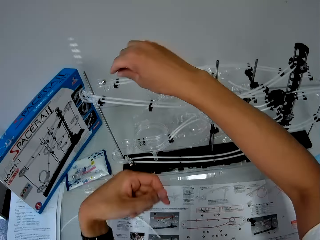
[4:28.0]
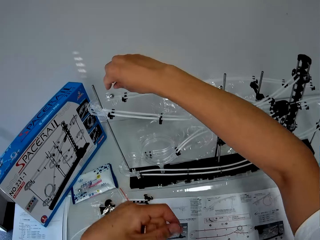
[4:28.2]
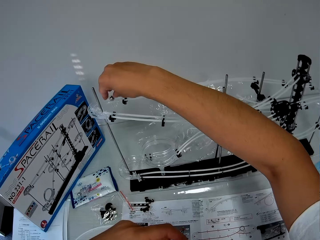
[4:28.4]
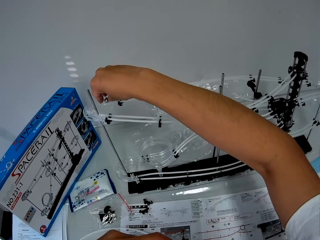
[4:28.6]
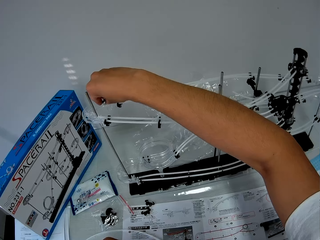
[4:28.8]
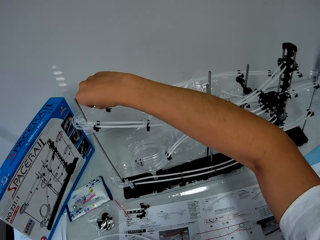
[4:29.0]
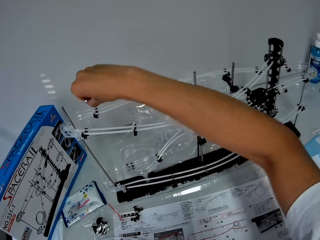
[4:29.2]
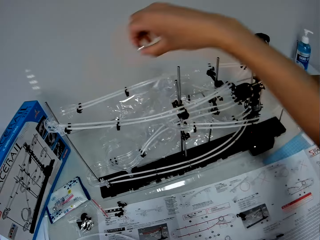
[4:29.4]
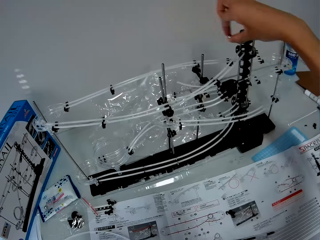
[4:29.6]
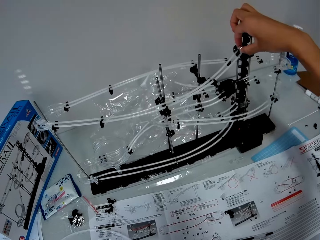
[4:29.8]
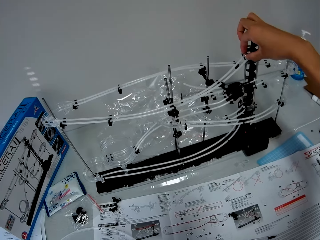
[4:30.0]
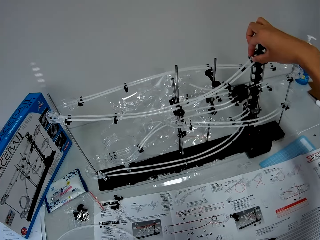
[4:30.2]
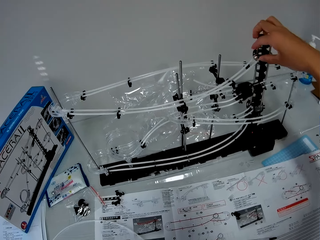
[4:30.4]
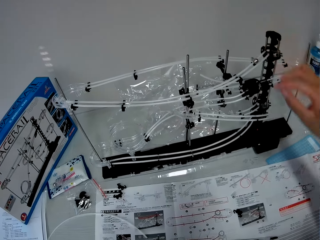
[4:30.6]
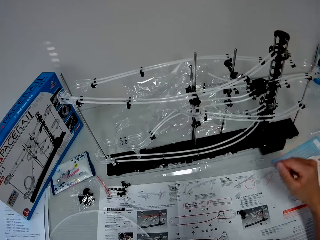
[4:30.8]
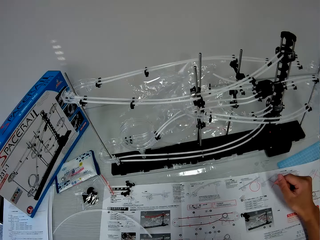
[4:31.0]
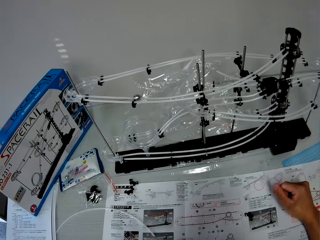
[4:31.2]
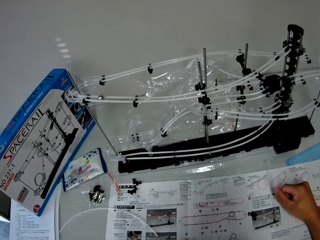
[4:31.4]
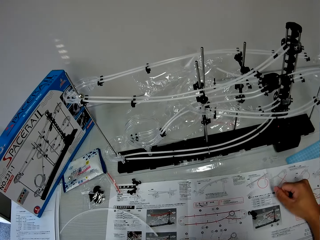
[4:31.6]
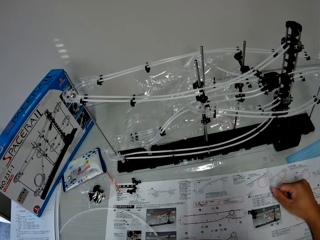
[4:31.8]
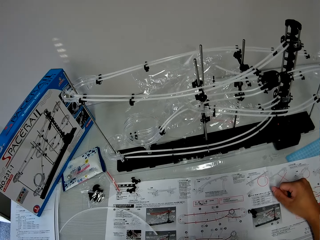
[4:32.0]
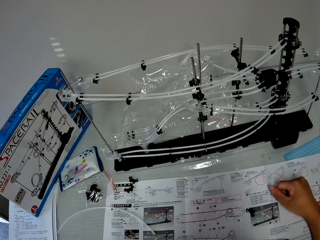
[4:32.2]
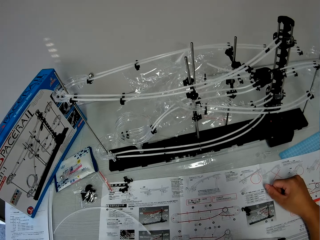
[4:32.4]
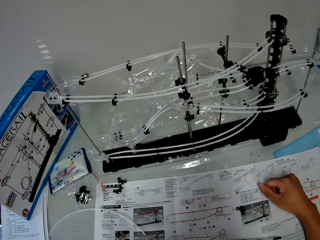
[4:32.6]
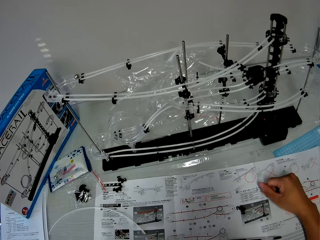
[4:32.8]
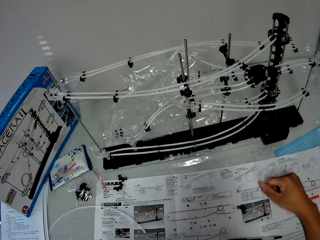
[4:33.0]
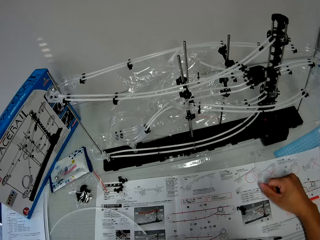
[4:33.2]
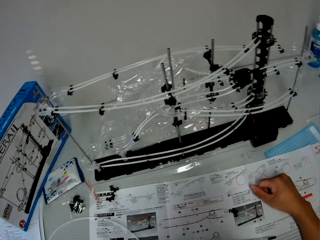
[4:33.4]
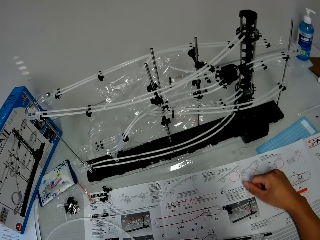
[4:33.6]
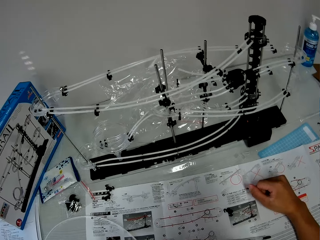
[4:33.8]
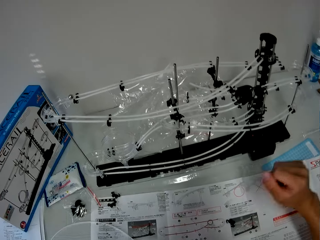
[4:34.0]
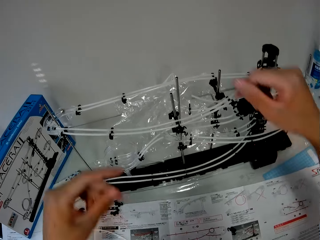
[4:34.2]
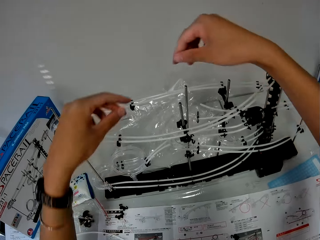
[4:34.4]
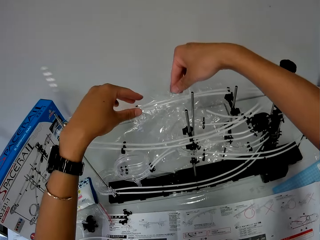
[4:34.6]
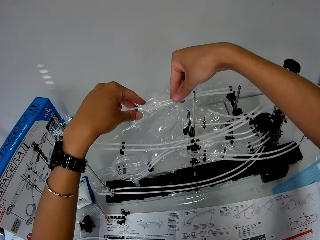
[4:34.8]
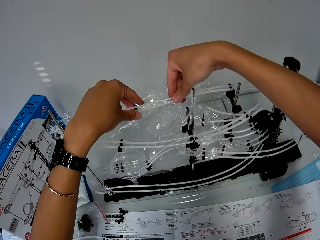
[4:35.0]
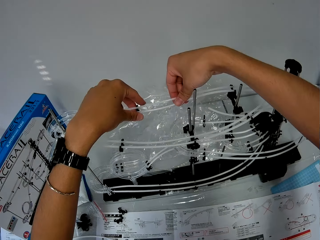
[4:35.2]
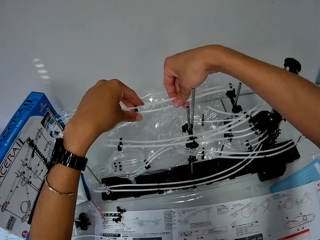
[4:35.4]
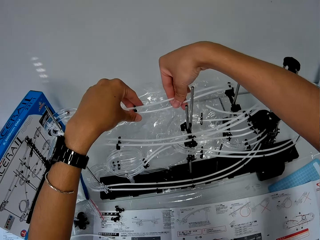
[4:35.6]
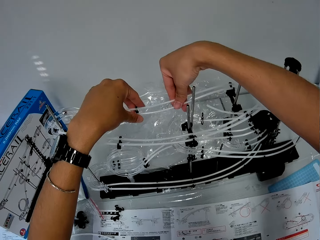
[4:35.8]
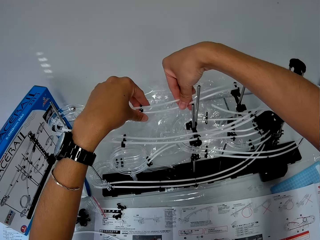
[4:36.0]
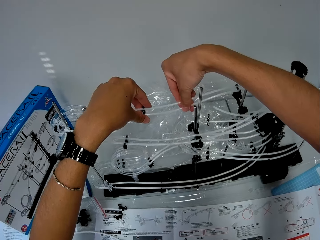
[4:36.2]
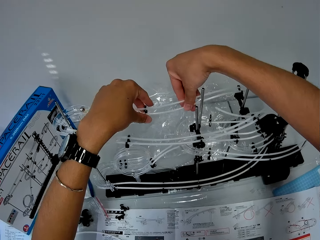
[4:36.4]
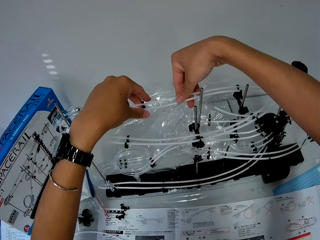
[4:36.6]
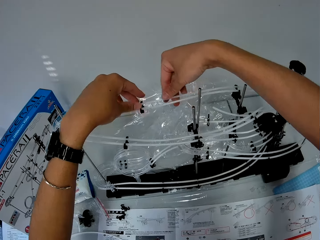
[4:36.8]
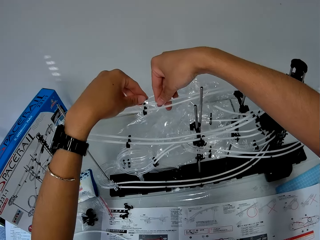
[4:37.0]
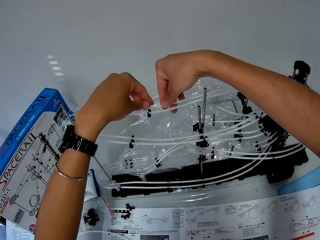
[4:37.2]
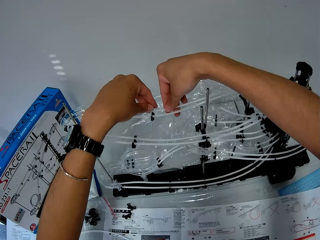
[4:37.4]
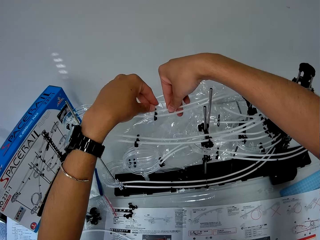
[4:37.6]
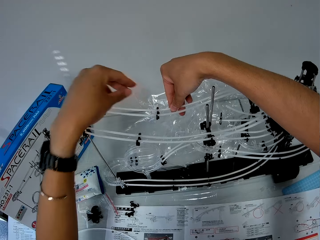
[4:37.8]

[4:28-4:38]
The camera wearer removes a hand from the space rail. They move the marble. They pick up the ball. They drop the ball on the rail. They put a hand on the table. They adjust the space rail with both hands.

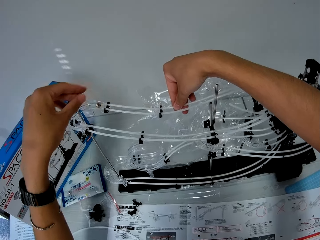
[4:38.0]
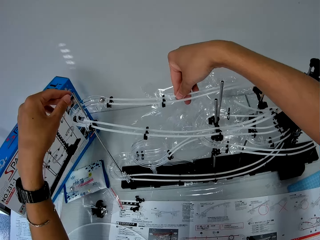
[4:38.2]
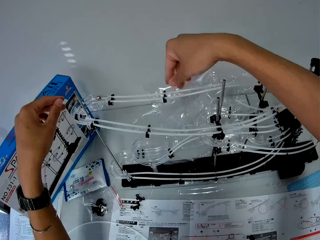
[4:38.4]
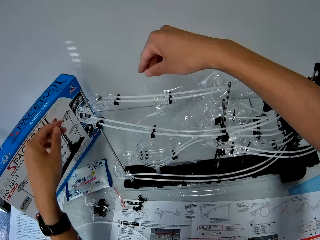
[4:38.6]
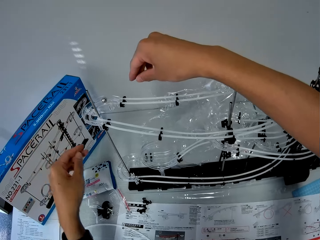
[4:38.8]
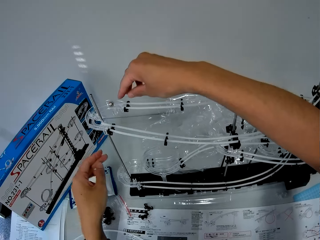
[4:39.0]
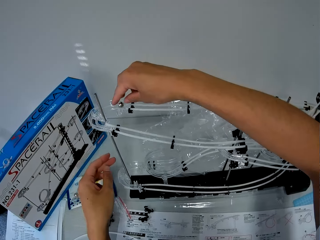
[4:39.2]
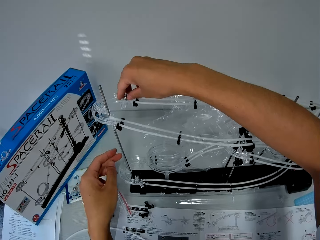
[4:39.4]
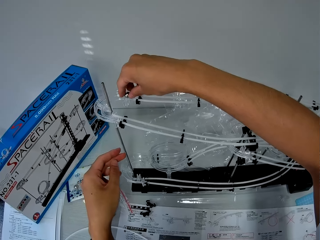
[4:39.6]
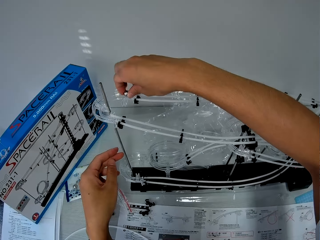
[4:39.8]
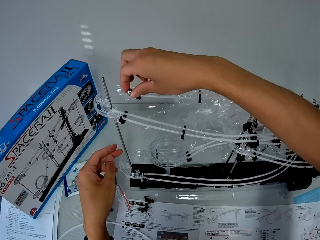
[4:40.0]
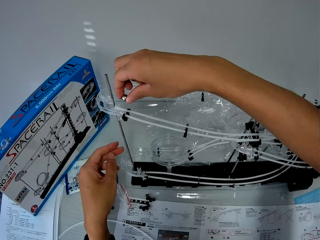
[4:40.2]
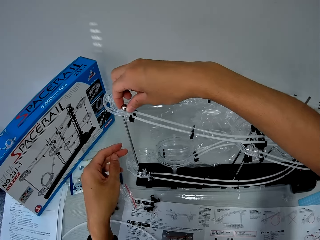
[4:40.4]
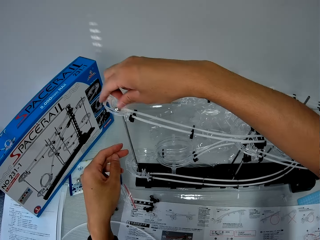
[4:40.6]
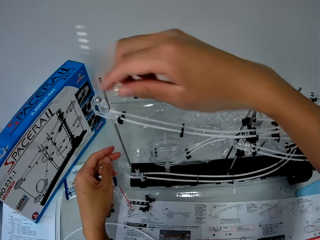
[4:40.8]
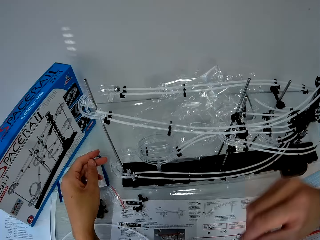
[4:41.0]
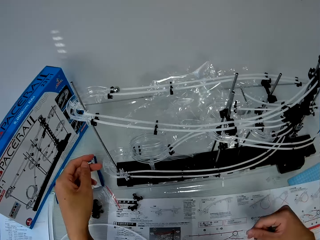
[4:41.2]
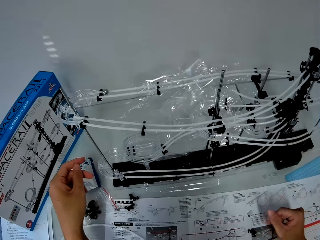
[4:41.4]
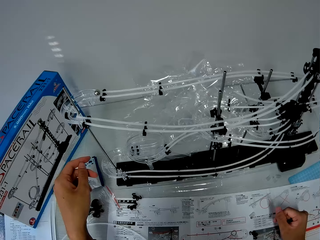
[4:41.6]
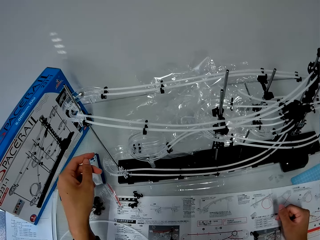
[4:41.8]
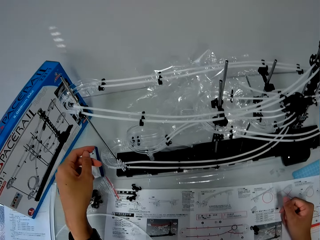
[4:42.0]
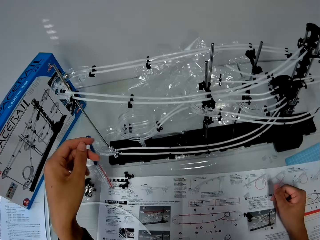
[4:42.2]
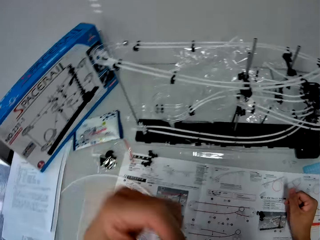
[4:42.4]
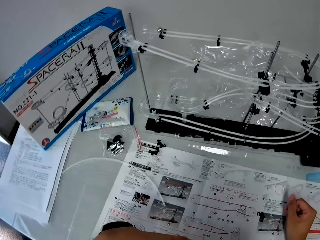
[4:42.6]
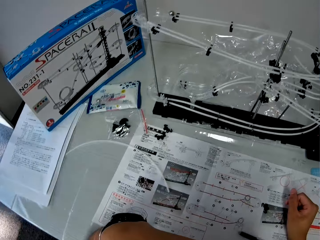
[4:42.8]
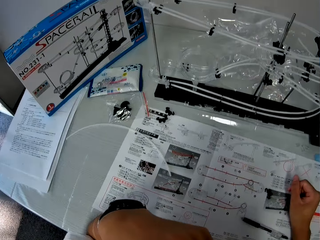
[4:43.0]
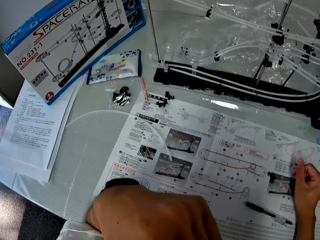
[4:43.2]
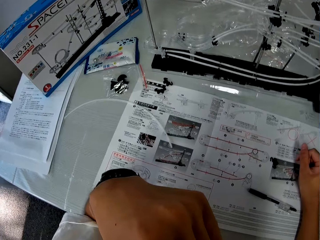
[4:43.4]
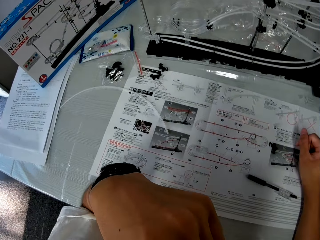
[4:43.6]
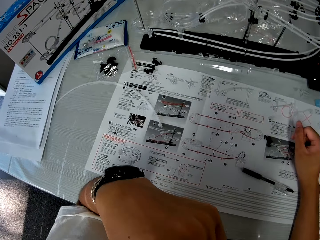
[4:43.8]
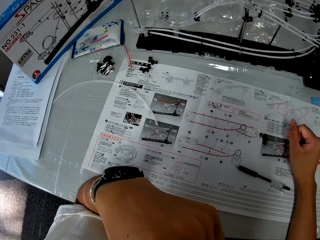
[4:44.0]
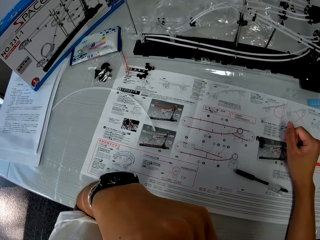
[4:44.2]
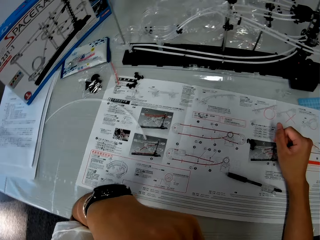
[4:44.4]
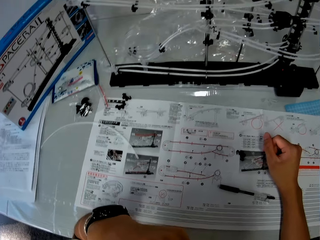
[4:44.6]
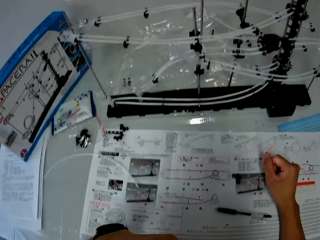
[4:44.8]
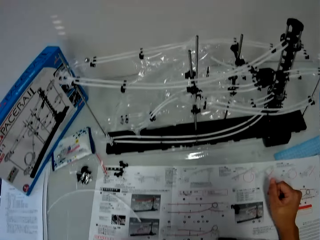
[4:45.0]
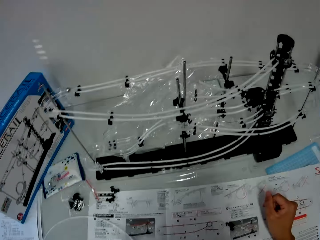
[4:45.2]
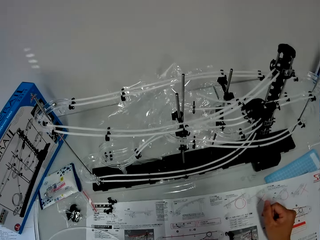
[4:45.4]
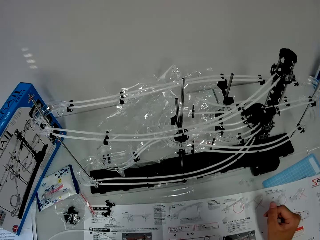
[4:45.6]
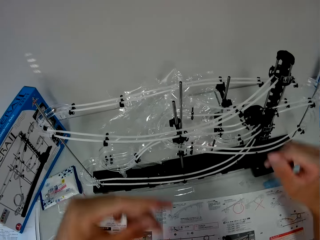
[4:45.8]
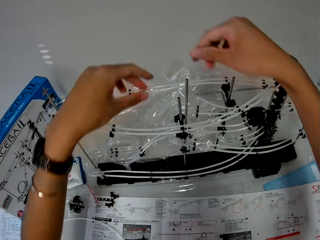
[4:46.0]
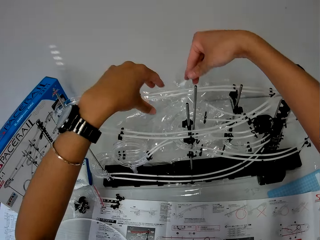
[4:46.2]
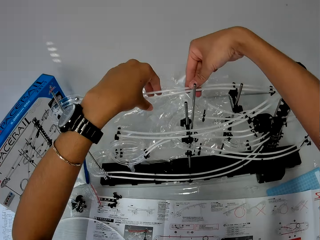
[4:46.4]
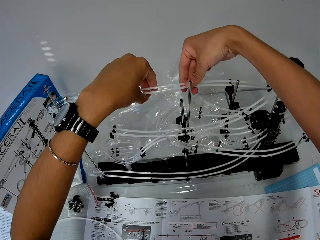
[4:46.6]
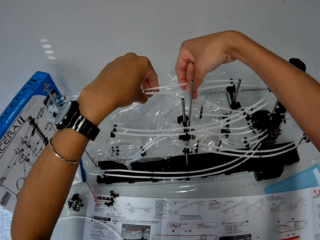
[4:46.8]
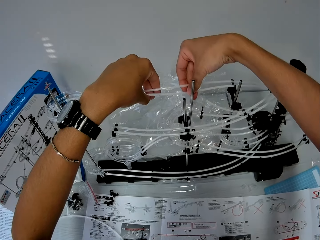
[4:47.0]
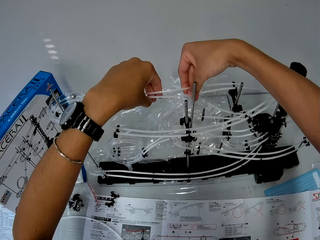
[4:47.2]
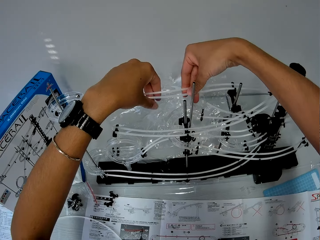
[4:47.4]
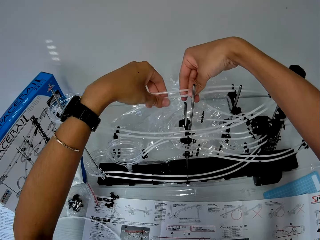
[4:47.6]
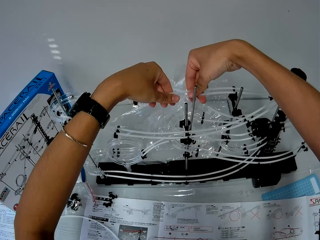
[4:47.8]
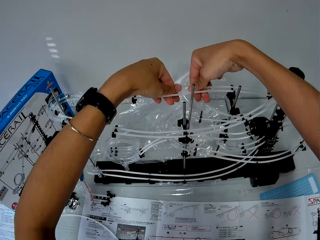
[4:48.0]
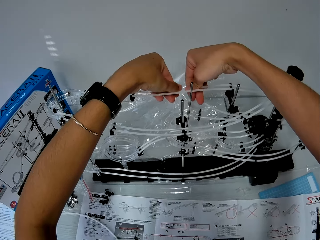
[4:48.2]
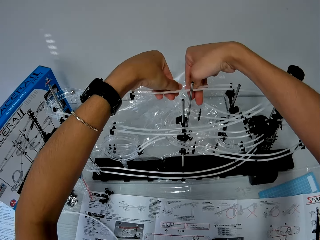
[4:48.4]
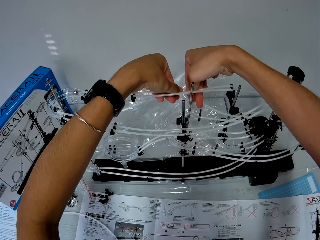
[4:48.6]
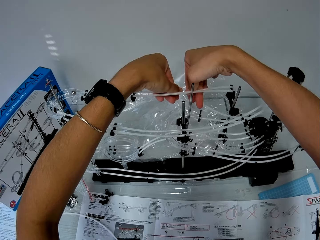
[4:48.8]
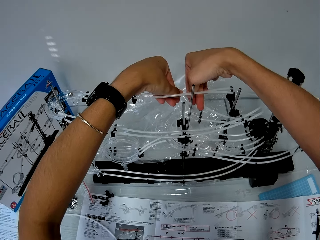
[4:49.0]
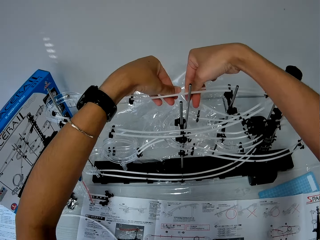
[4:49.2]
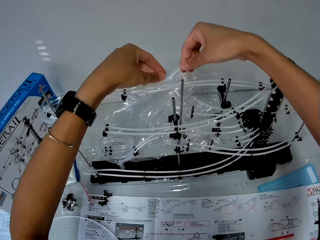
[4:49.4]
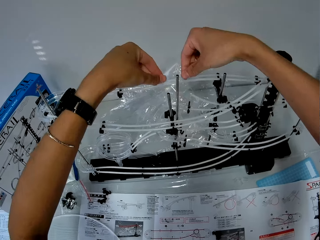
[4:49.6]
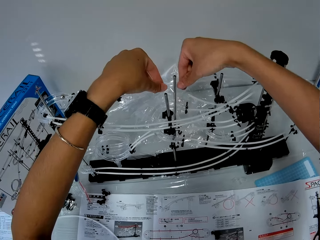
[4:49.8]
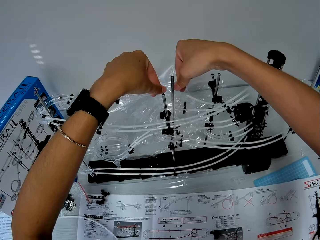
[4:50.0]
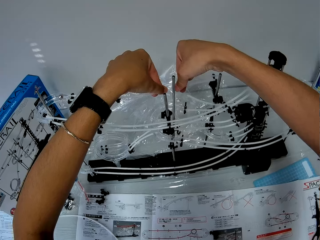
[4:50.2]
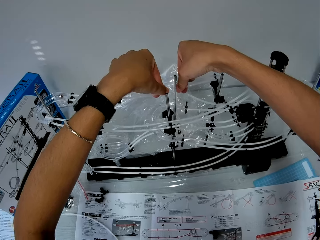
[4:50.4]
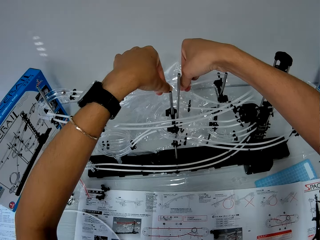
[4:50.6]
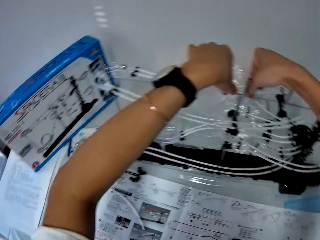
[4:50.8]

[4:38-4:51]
The camera wearer removes a hand from the space rail. He picks up the ball. He drops the ball on the space rail. He puts a hand on the table and moves a hand. He touches his face. He adjusts the rails with both hands.
